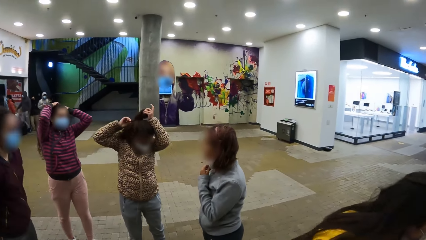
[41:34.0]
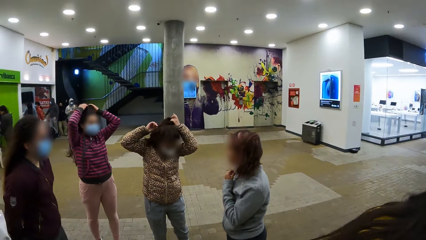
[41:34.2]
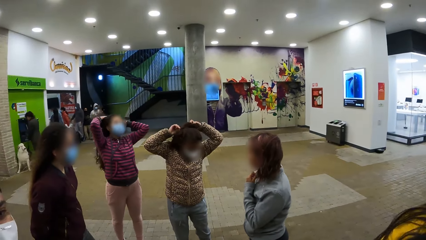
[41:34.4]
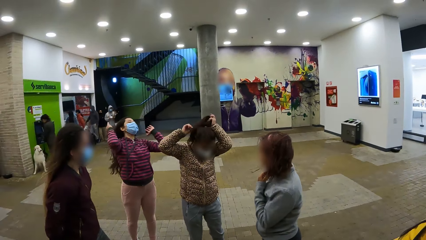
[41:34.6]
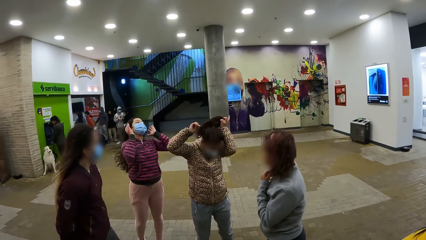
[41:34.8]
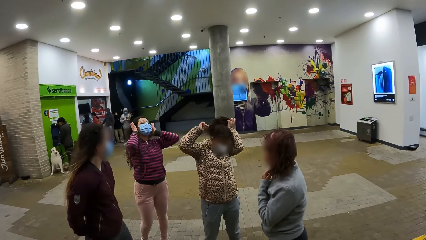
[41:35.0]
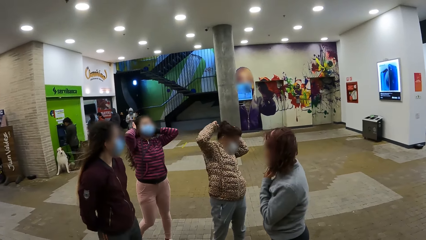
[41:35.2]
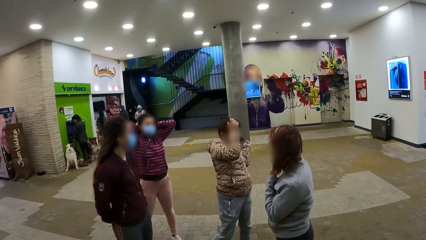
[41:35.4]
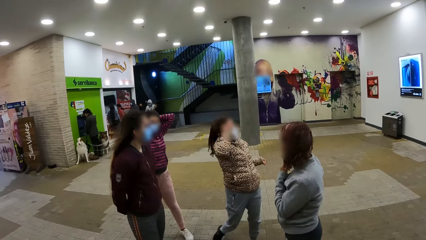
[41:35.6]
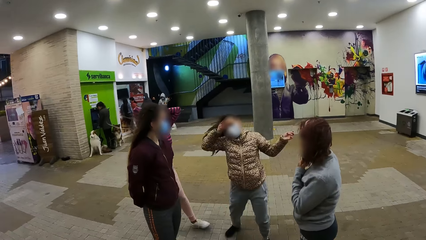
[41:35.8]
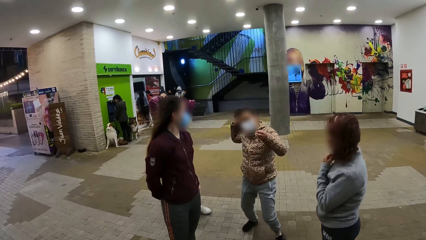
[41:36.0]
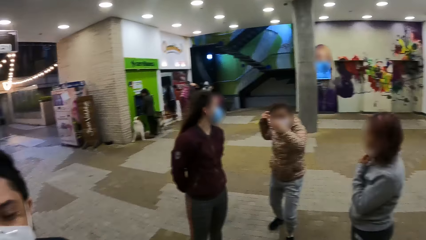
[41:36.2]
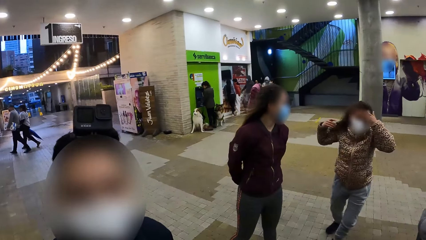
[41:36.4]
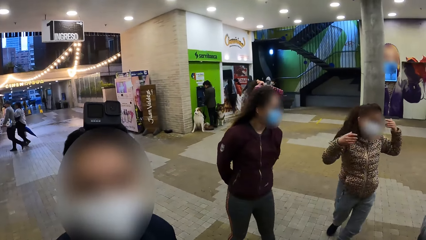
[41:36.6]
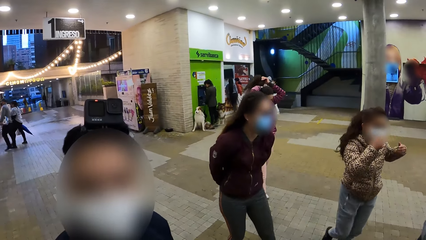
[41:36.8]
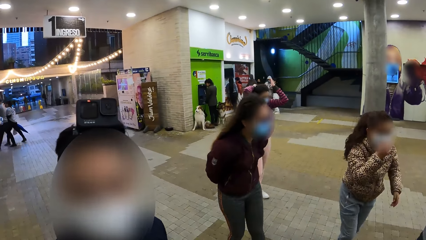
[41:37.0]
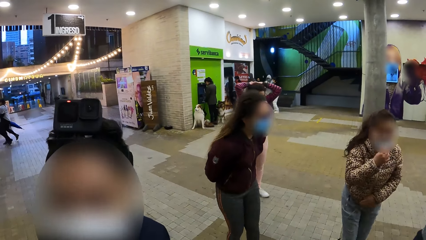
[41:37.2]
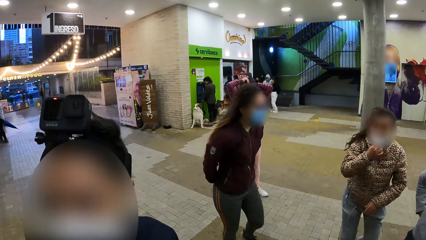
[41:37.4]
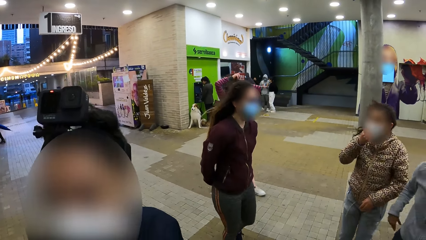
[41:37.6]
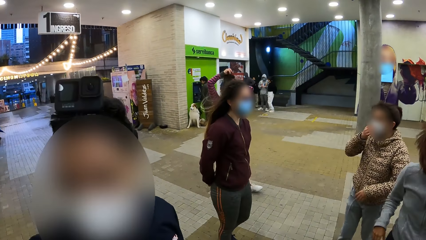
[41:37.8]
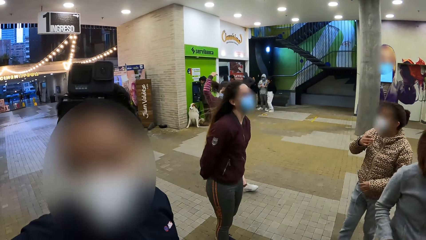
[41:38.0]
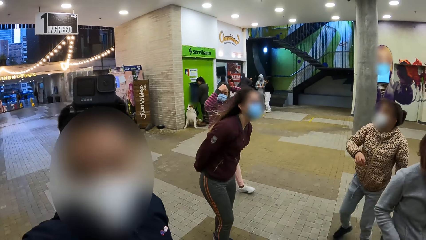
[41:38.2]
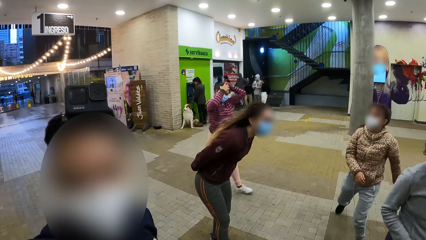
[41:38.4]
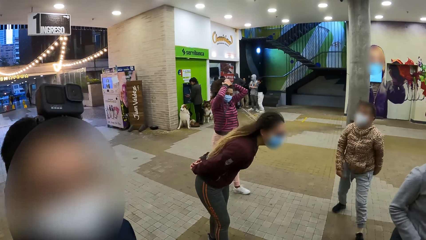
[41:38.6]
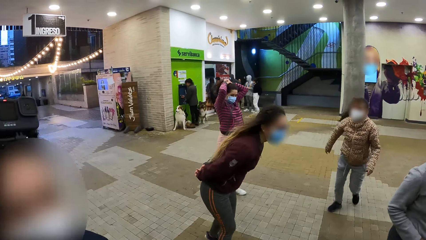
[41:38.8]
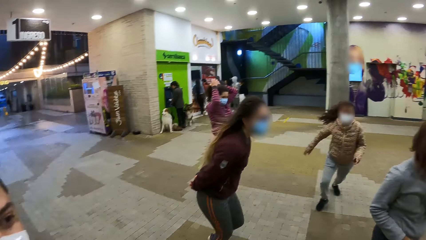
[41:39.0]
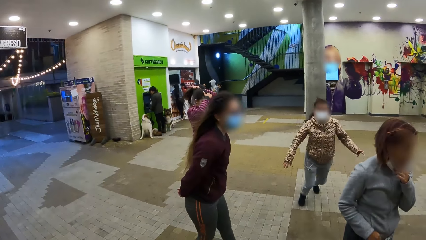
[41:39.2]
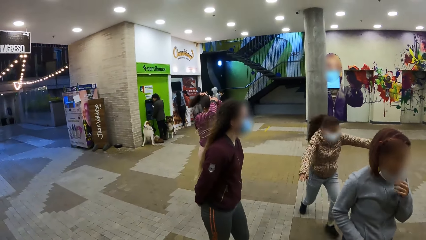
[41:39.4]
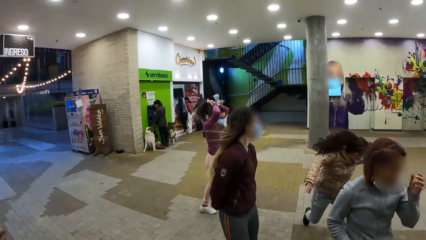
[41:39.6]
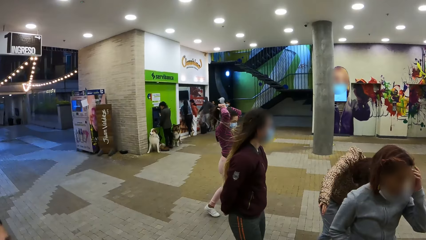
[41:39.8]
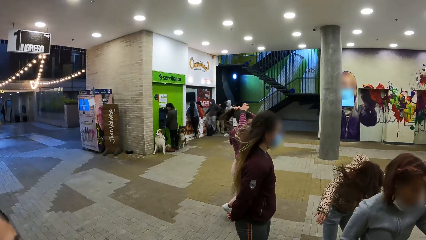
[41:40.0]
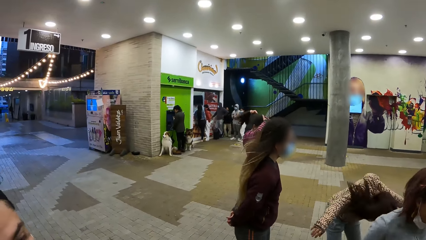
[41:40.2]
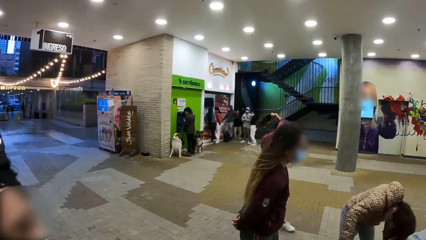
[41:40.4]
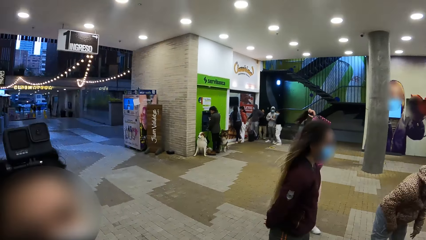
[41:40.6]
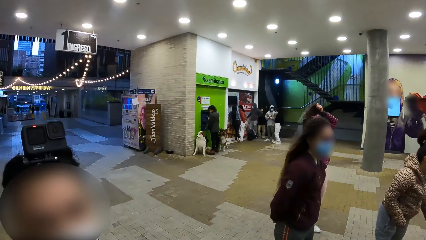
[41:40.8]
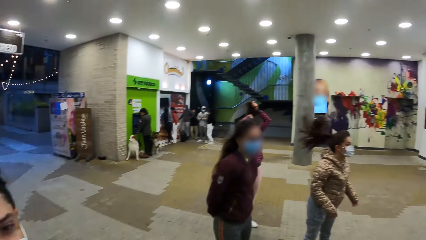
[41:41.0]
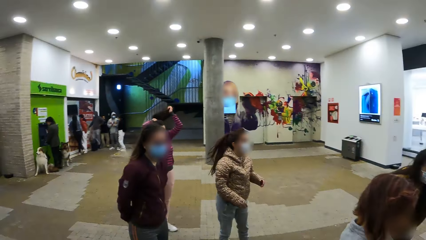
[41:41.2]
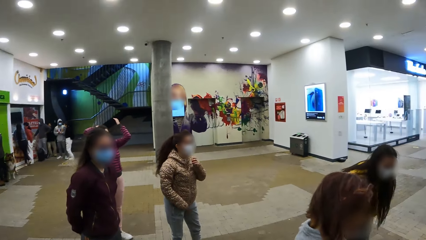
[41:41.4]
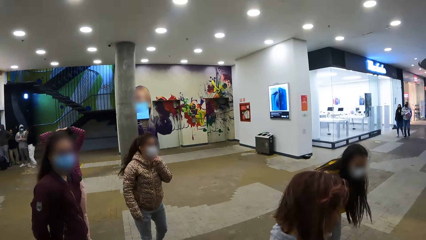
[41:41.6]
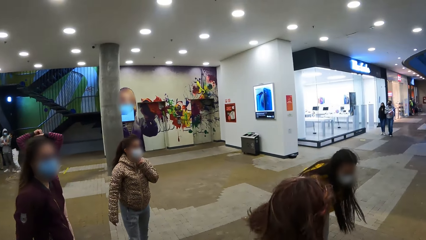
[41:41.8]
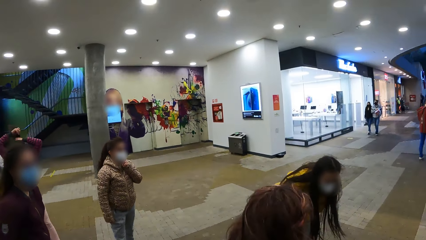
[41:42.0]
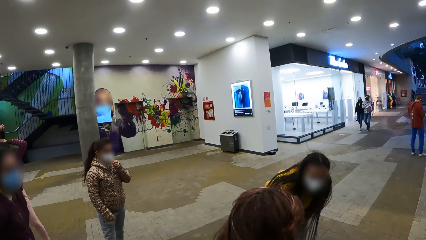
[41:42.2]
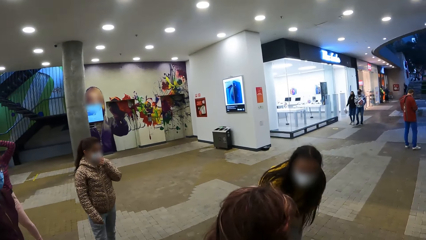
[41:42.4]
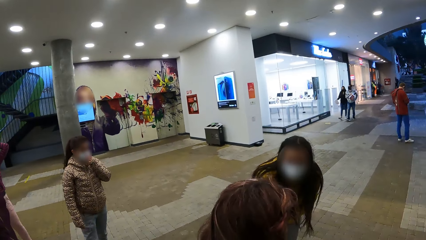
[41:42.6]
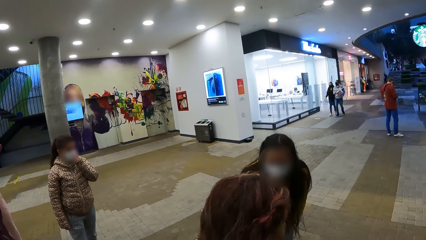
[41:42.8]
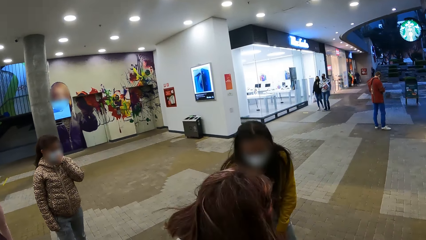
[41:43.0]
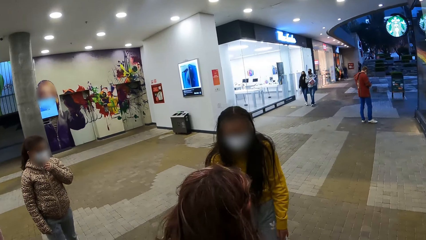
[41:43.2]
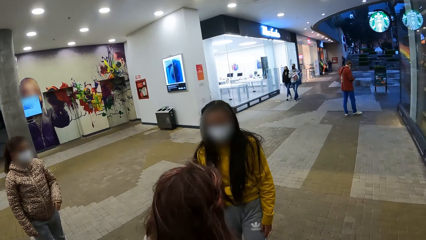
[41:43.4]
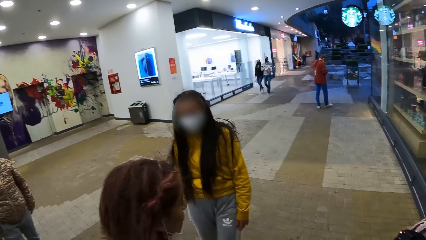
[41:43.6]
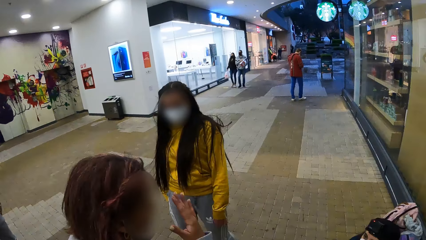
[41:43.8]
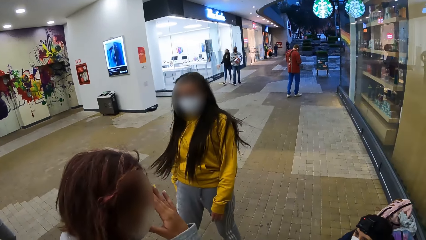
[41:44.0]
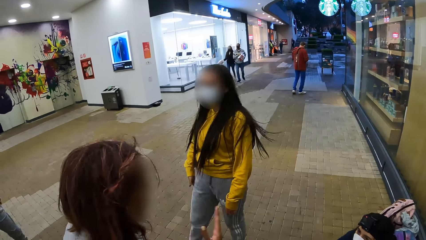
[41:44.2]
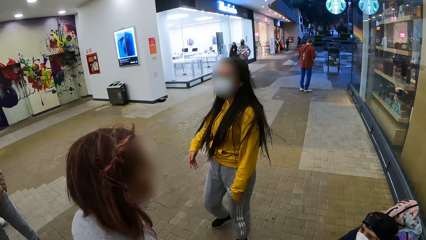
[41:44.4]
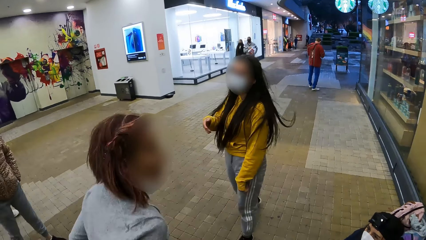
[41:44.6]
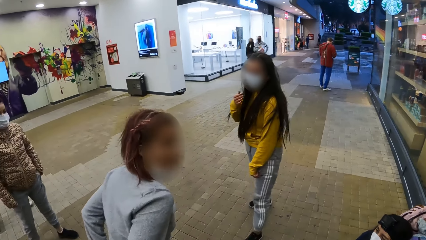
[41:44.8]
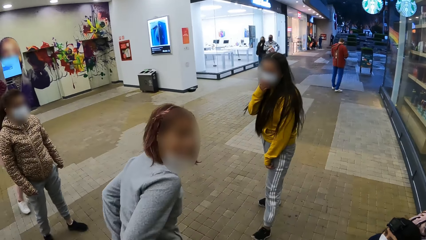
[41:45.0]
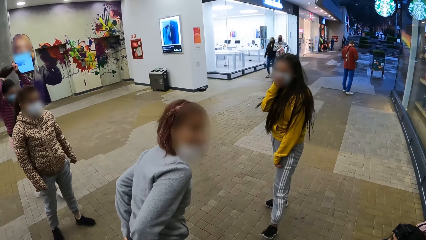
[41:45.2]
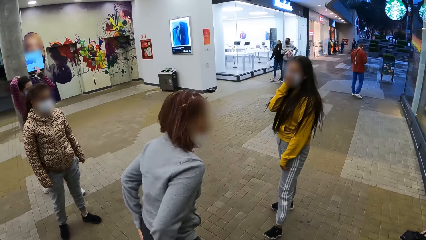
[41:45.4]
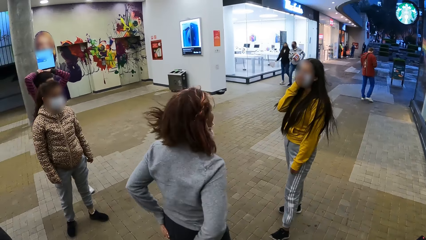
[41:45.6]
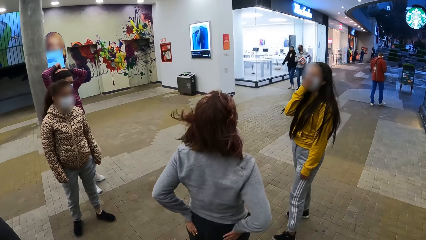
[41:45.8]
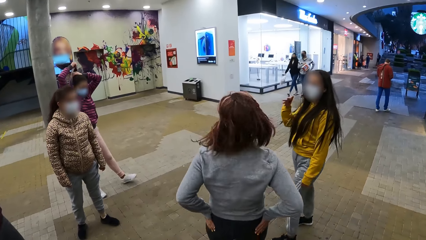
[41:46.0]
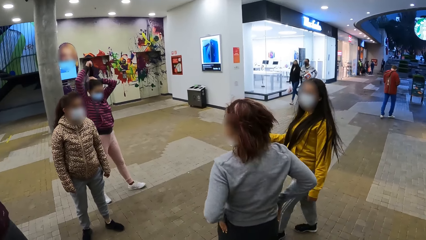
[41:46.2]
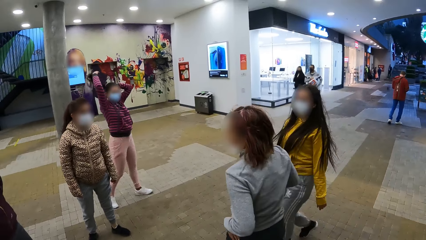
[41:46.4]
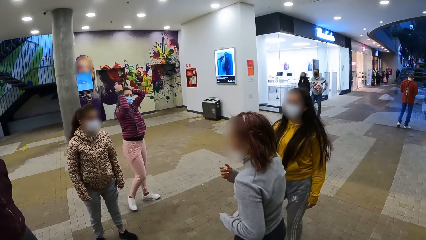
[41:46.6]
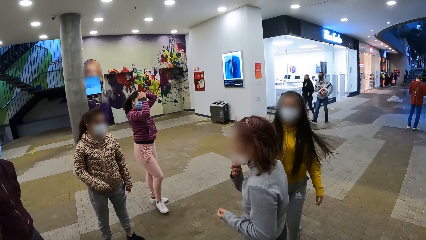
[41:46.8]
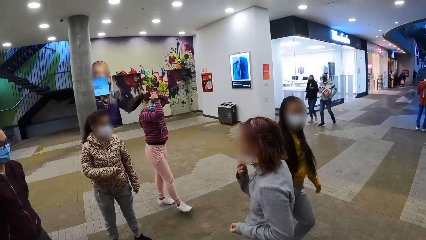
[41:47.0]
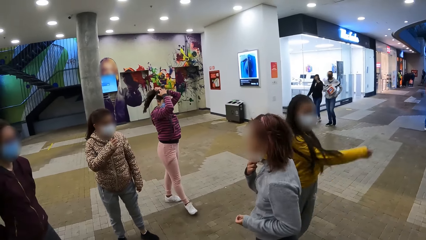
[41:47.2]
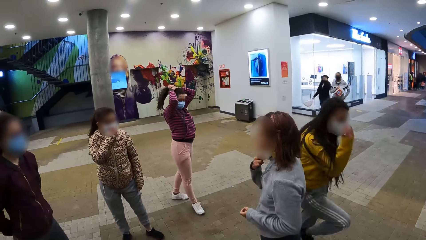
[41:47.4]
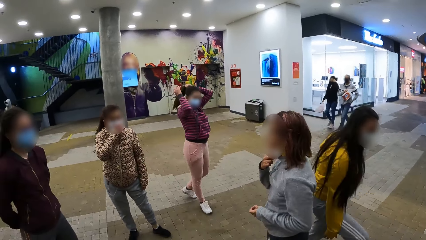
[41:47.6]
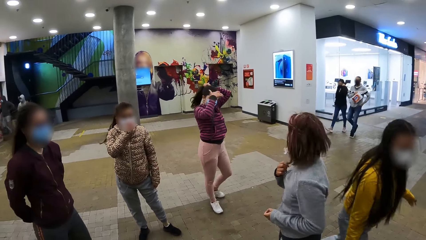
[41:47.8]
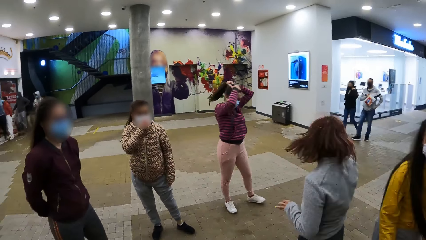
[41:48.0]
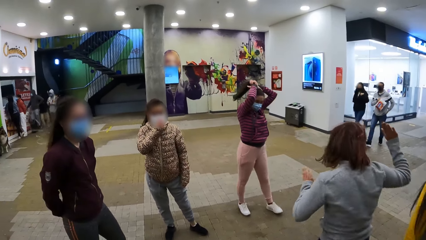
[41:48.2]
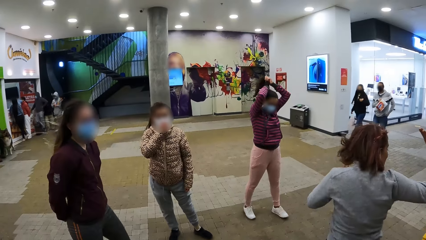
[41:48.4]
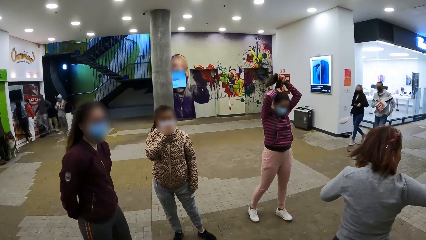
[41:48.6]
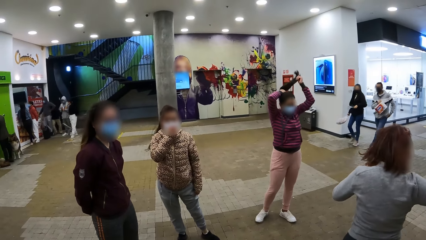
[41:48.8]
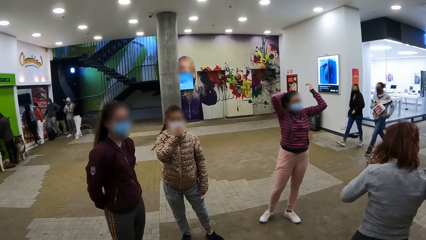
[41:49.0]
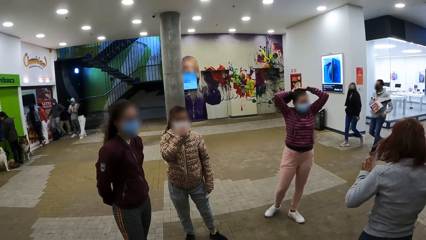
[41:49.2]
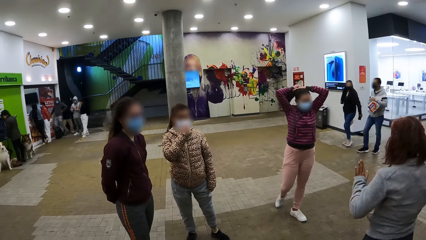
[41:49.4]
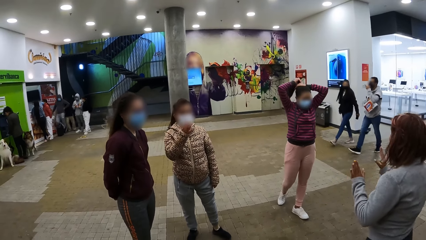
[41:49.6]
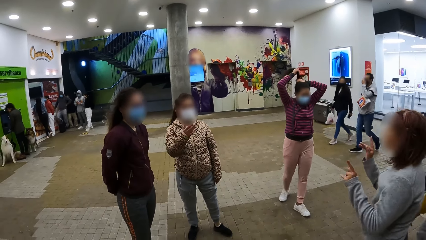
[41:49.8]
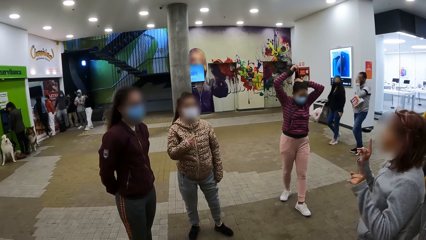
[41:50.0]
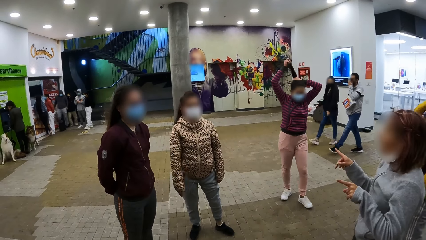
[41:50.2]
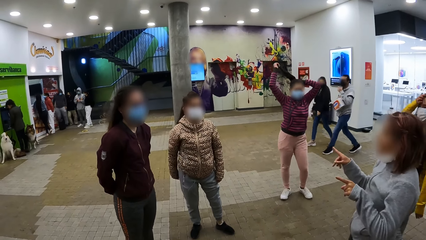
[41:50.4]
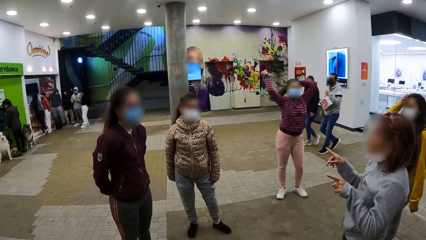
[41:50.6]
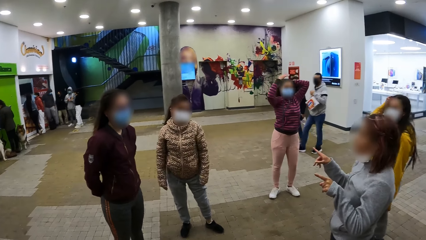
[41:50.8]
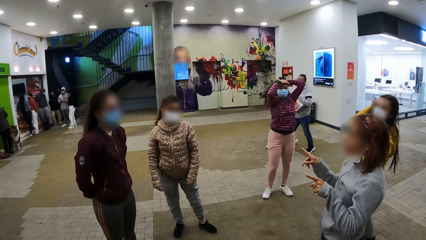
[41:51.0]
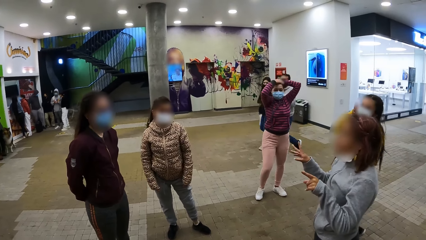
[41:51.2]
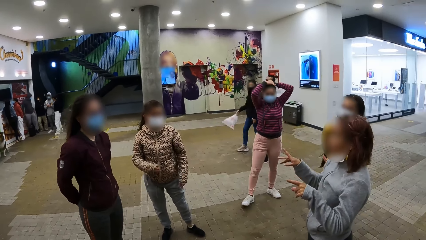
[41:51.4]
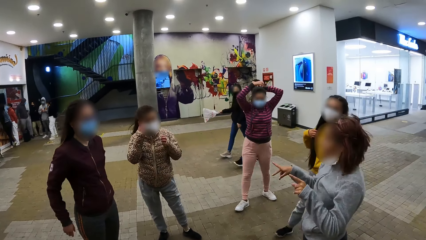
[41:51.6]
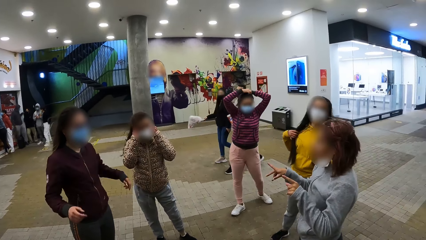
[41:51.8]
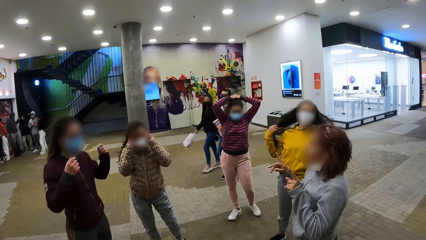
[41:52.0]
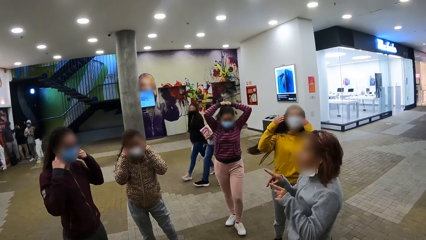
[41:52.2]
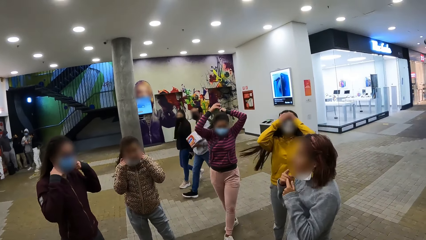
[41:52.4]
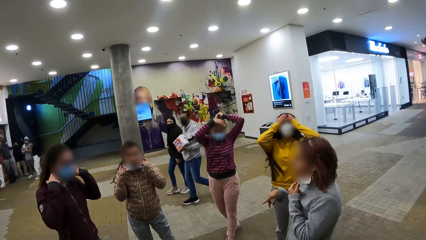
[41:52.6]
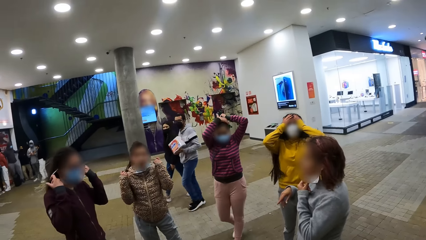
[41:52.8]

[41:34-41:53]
The camera wearer stares at the dancers. They interact with a man. A girl interacts with the leader, fixes her face mask, interacts with the leader and fixes her hair.
